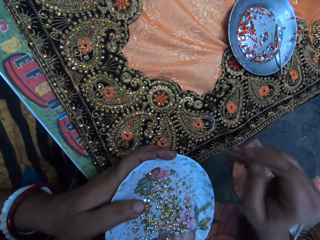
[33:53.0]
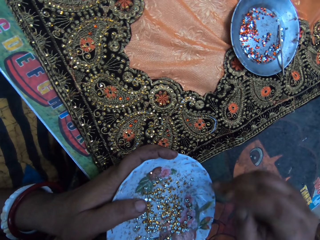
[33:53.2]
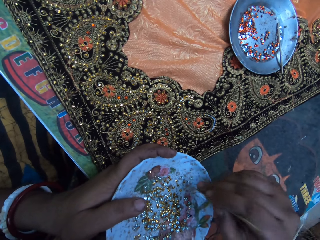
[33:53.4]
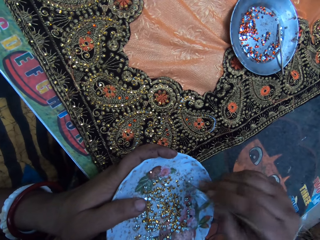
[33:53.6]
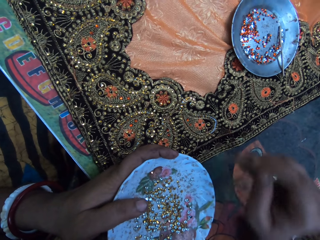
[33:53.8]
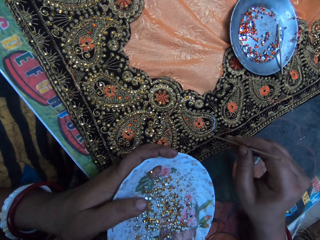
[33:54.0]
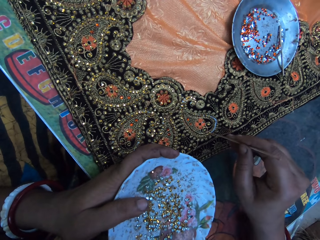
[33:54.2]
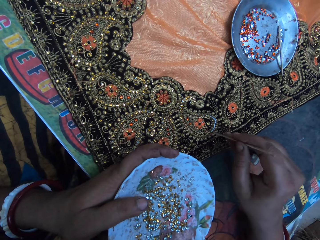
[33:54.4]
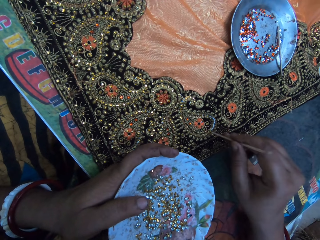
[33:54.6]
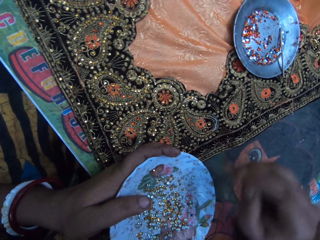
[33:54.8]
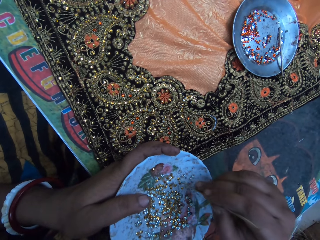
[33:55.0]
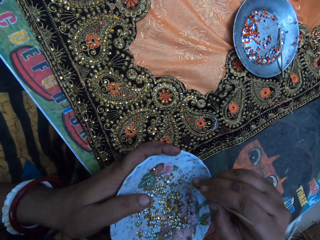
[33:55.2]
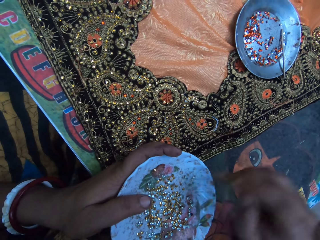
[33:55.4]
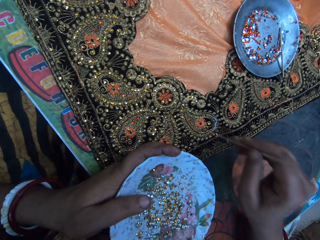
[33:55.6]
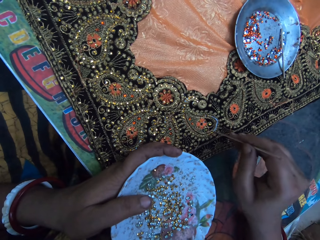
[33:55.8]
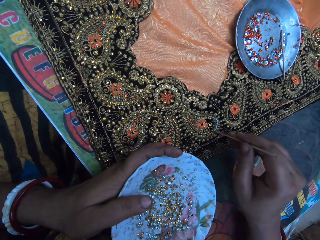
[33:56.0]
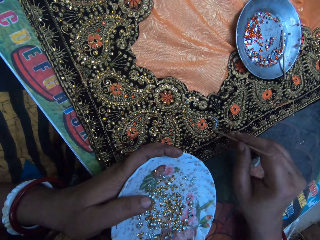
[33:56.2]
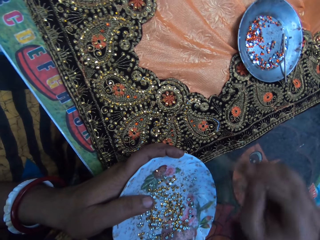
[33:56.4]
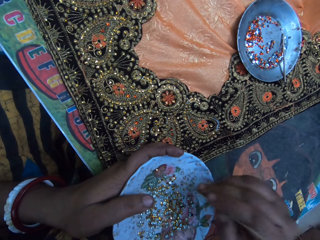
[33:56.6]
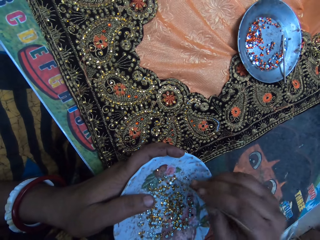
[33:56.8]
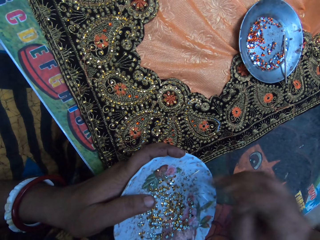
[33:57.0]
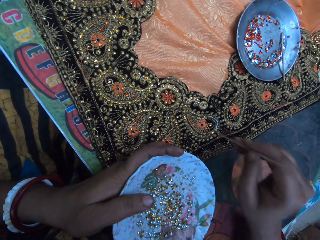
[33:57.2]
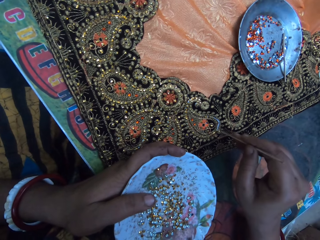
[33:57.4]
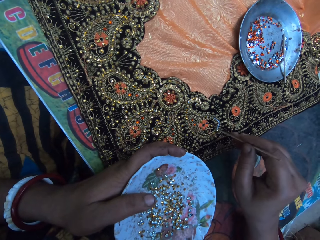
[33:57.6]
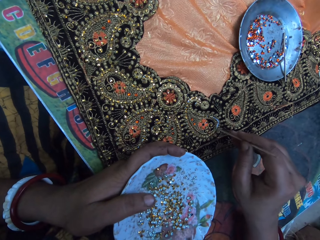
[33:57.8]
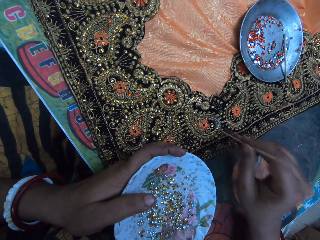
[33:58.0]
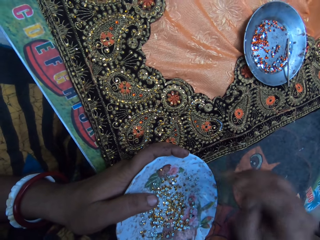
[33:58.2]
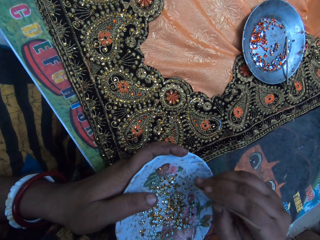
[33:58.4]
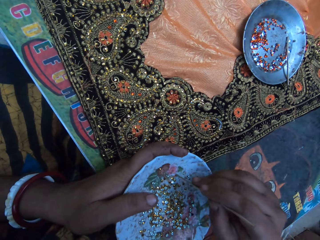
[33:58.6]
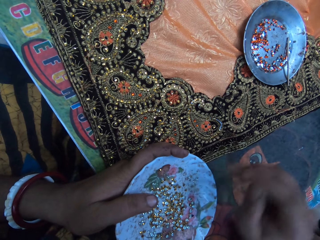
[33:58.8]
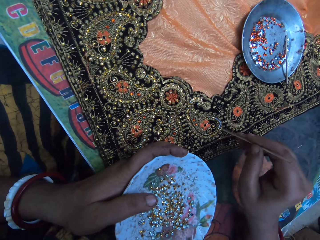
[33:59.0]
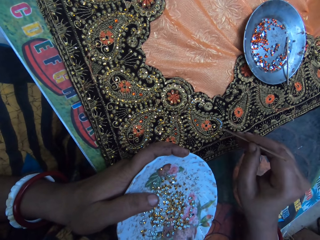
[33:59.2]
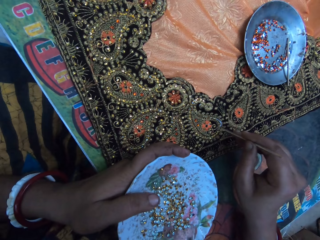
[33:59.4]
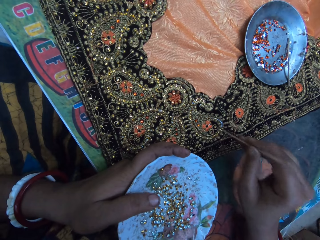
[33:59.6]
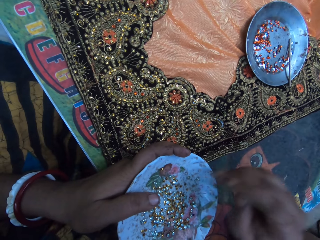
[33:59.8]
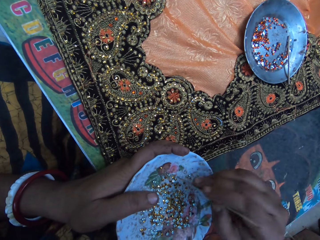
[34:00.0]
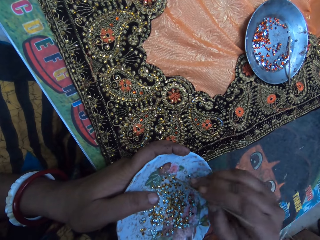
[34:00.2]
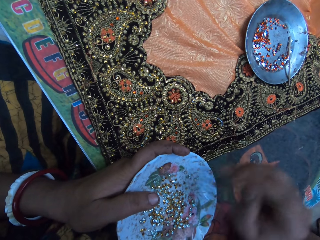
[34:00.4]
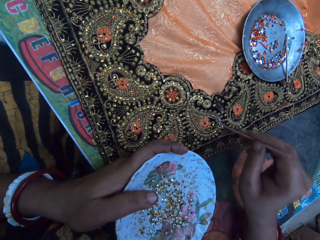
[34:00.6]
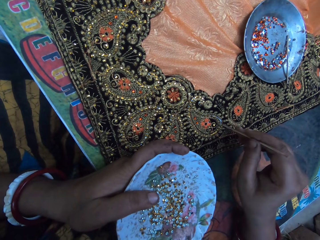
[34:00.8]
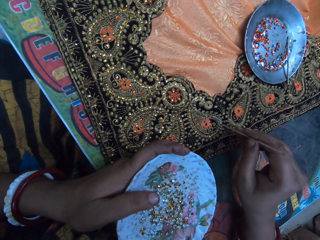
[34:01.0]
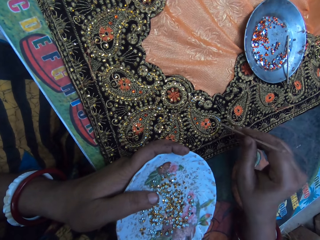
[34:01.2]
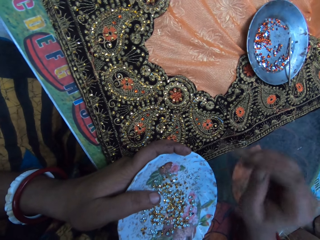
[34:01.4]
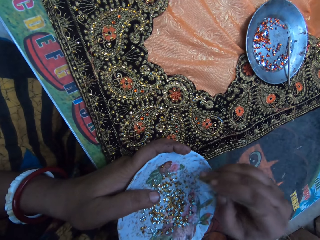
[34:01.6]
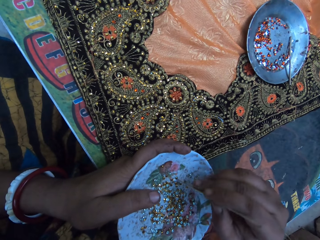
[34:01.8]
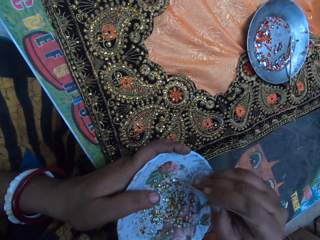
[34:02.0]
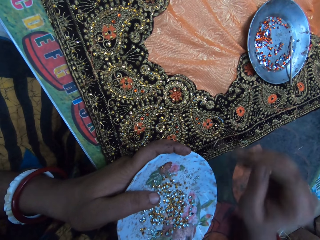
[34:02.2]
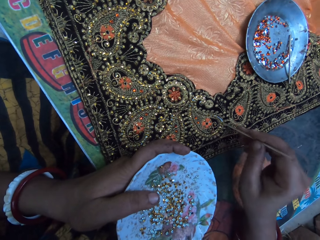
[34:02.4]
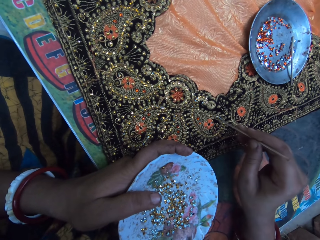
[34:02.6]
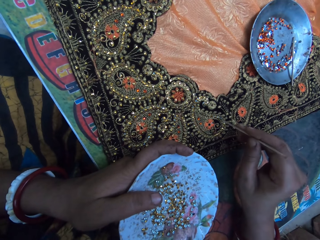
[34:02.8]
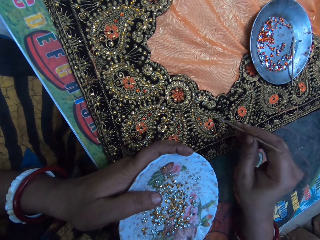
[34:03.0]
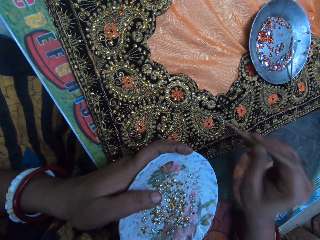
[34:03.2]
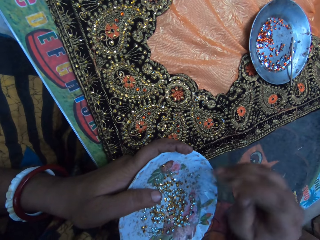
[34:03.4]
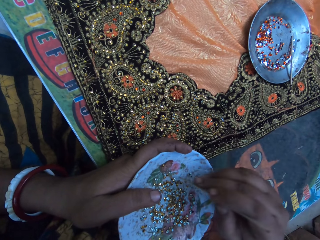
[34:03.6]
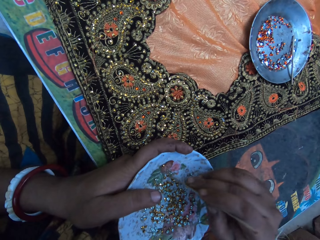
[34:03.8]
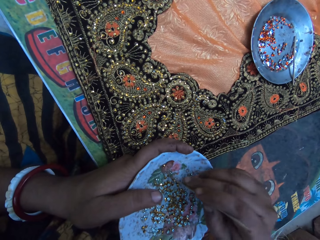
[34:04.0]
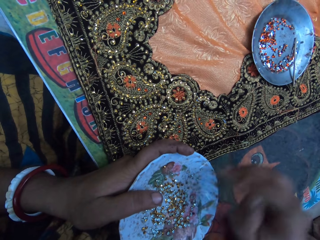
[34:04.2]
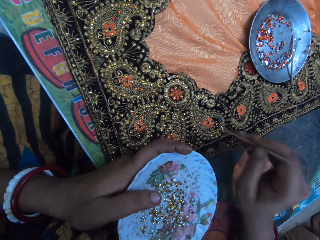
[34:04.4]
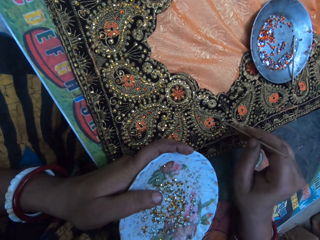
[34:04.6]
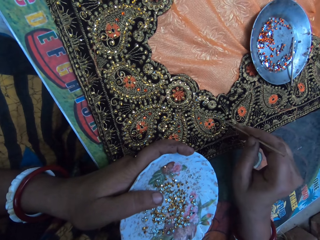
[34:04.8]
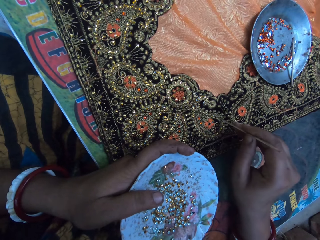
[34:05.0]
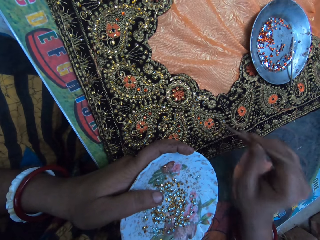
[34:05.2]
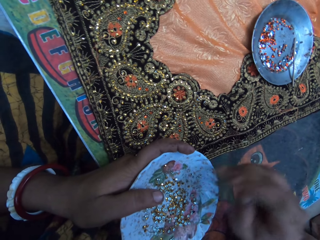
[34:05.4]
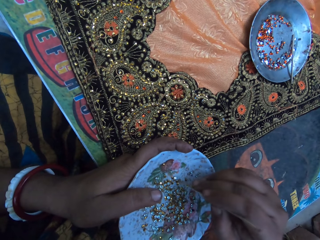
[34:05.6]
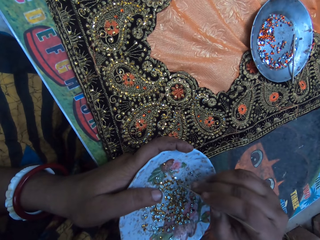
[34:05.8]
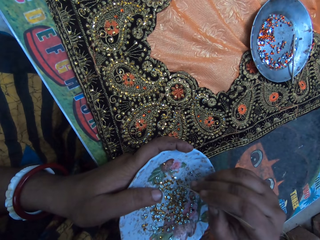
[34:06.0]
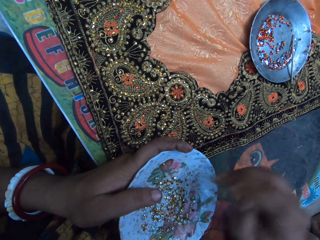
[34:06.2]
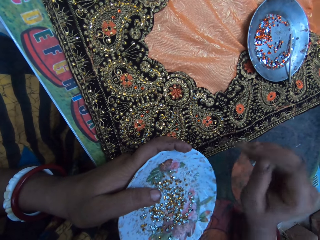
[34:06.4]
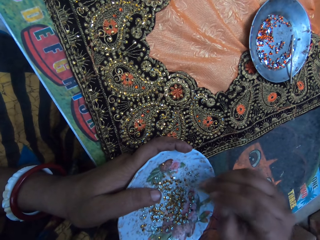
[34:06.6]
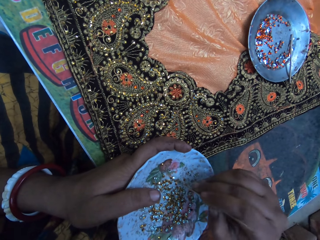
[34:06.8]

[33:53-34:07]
The camera wearer picks a bead from the bowl. They put beads on the fabric. They pick a bead from the bowl. They put beads on the fabric. They pick a bead from the bowl. They put beads on the fabric. They pick a bead from the bowl. They put beads on the fabric. They pick a bead from the bowl. They put beads on the fabric. They pick a bead from the bowl. They put beads on the fabric. They pick a bead from the bowl. They put beads on the fabric. They pick a bead from the bowl.

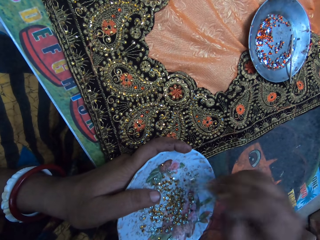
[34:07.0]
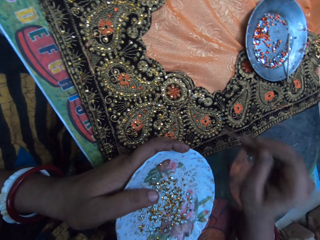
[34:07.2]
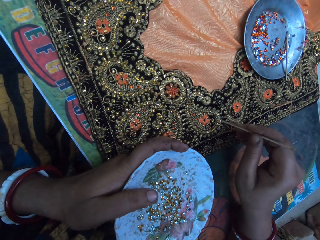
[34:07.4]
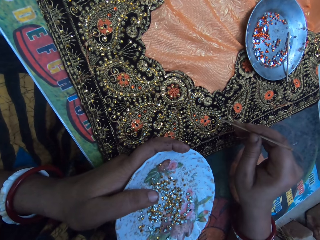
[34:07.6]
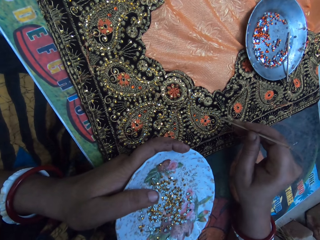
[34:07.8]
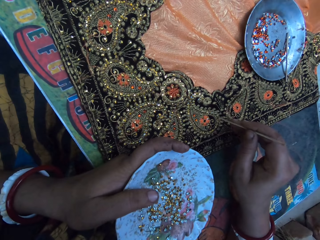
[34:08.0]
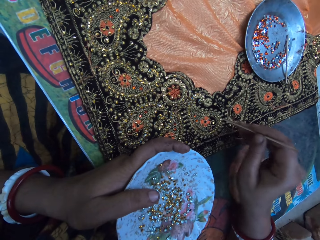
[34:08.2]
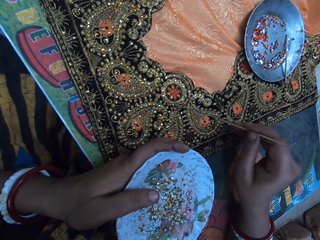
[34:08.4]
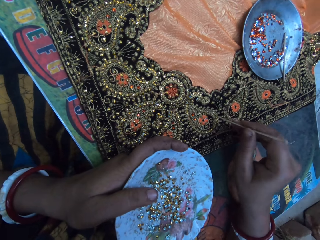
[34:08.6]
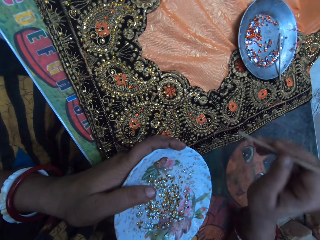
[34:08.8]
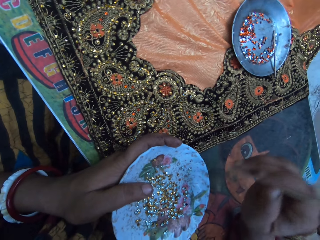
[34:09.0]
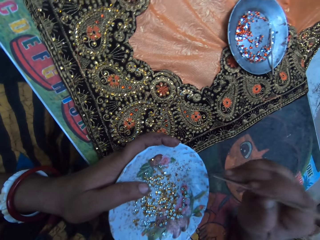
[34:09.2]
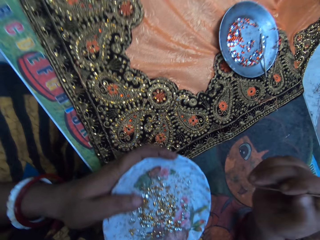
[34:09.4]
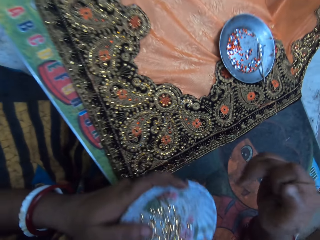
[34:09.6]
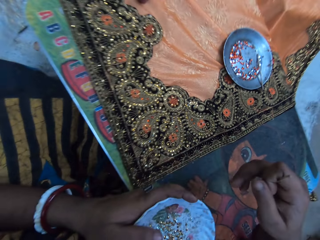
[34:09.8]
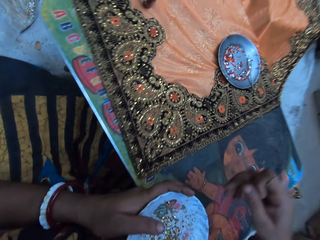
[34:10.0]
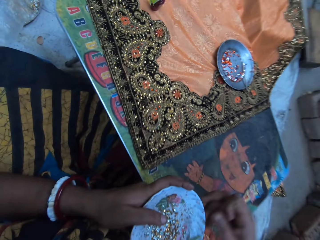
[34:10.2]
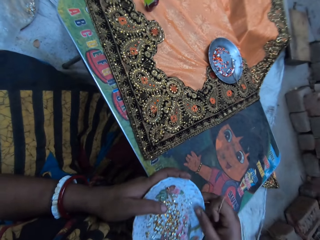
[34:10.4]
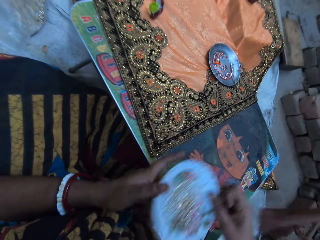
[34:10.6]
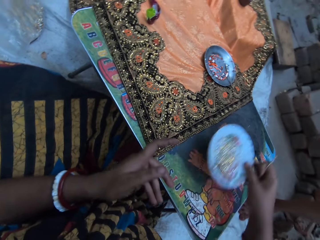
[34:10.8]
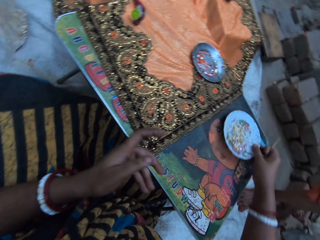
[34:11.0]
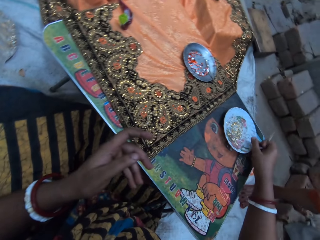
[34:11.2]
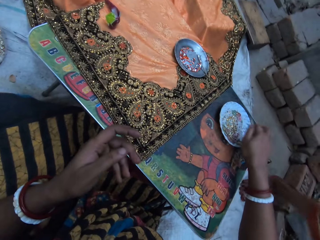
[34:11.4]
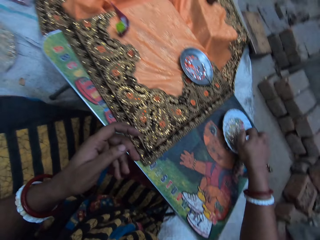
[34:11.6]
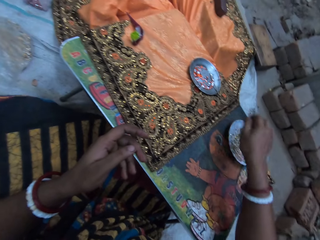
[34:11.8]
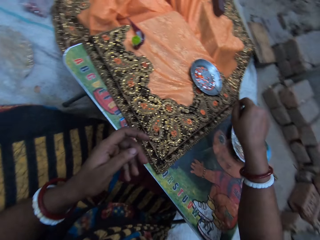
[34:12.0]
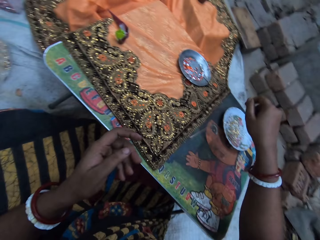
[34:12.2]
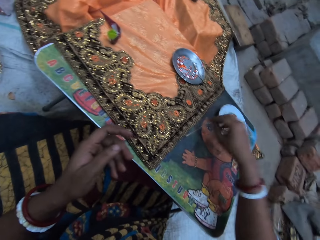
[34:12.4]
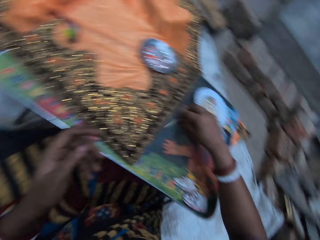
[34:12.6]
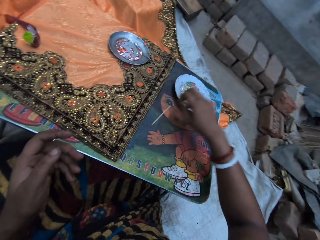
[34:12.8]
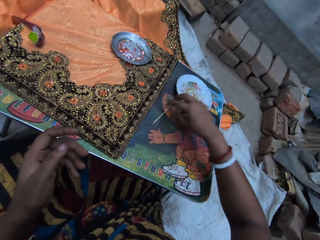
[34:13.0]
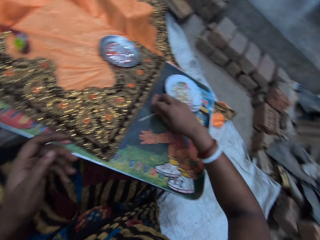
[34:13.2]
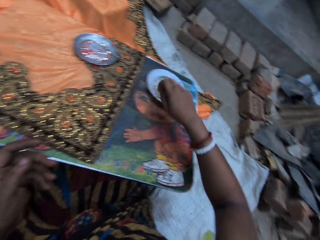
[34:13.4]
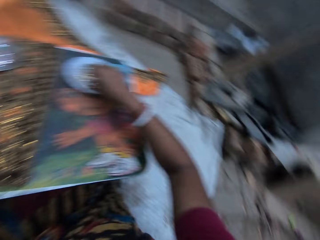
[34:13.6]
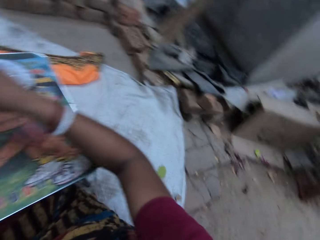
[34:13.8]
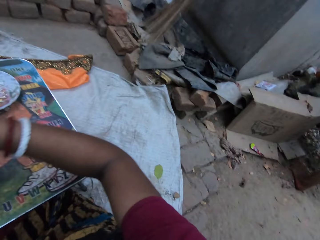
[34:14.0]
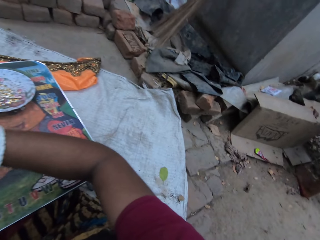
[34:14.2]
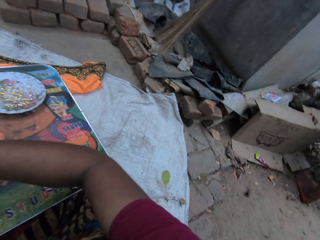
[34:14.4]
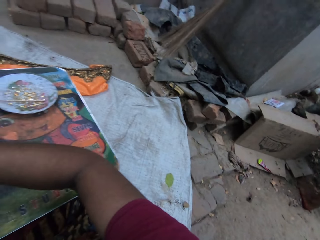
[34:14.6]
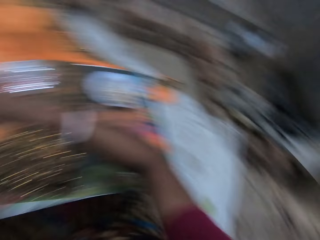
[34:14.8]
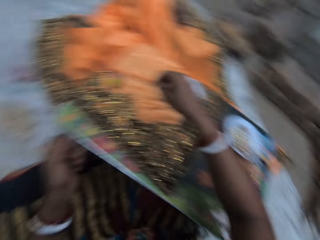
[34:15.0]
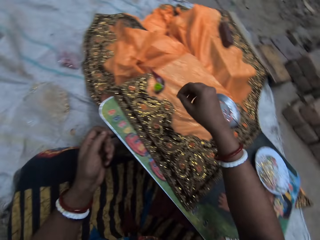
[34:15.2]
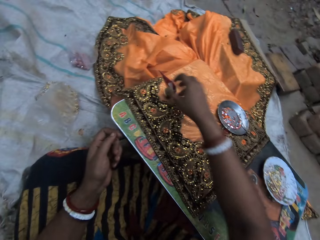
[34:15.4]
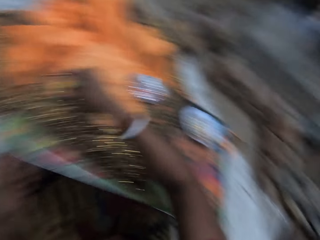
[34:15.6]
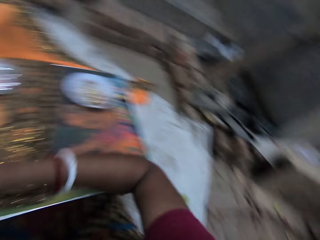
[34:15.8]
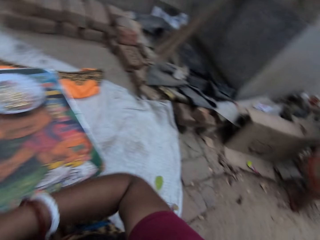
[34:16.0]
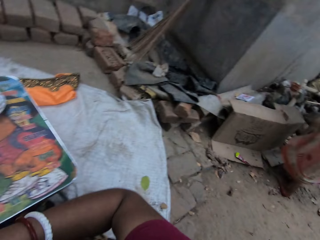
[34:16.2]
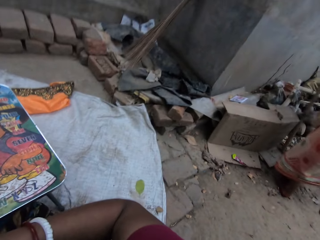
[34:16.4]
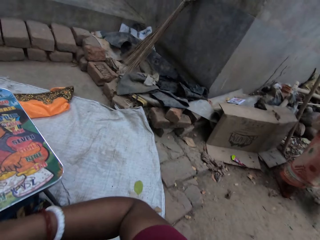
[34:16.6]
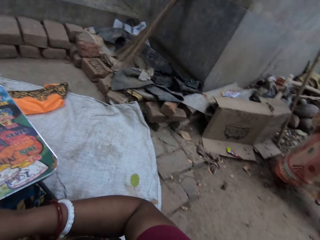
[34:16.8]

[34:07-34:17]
The camera wearer puts beads on the fabric. She passes the plate of embroidery stones from her left hand to her right hand. She places the plate of embroidery stones in her right hand on the table. She drops the picker in her right hand on the table. A boy walks. The camera wearer picks the picker from the table with her right hand. She drops the picker in her right hand in the plate on the table. She looks aside. She picks an embroidery stoning glue from the fabric on the table with her right hand.
